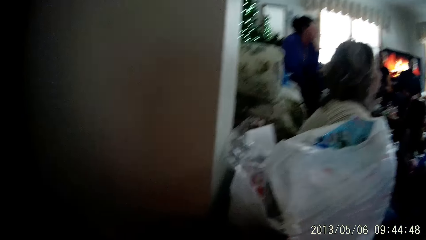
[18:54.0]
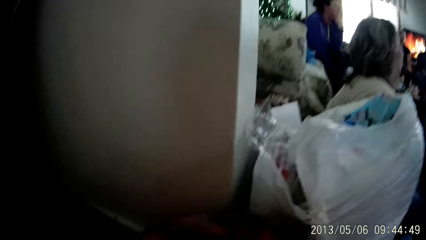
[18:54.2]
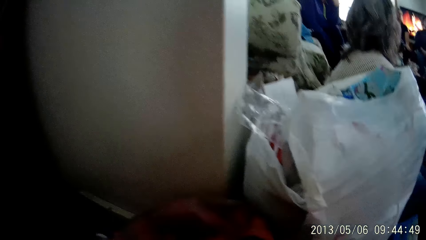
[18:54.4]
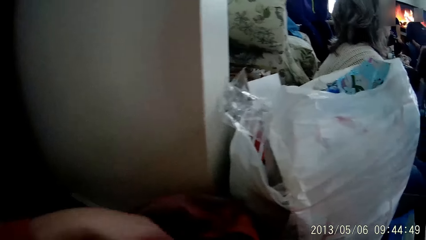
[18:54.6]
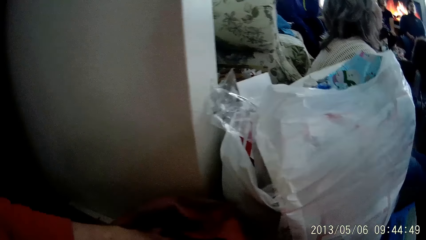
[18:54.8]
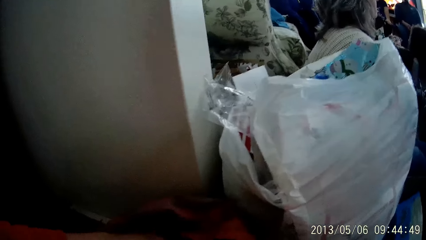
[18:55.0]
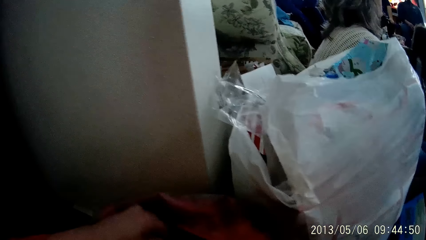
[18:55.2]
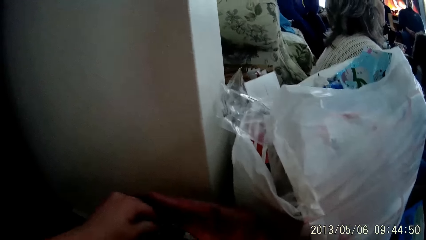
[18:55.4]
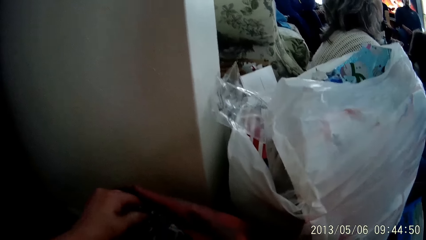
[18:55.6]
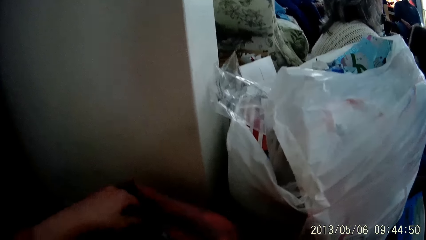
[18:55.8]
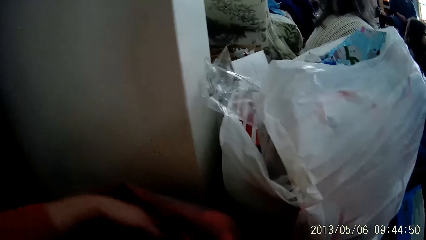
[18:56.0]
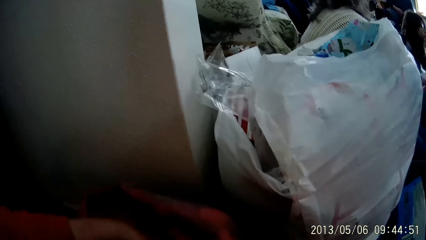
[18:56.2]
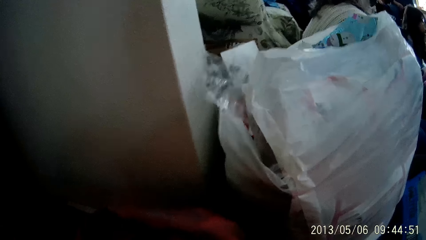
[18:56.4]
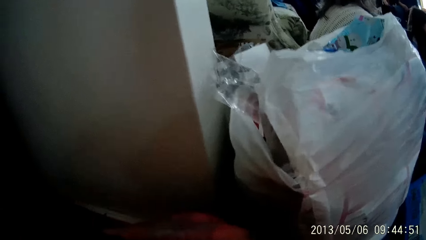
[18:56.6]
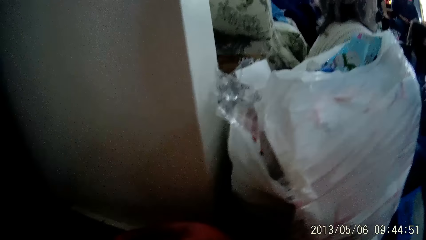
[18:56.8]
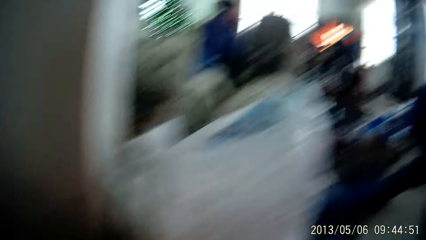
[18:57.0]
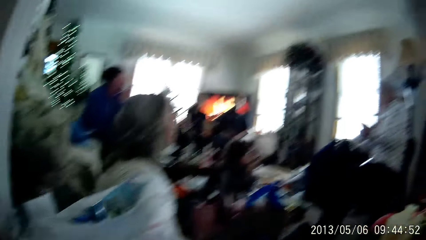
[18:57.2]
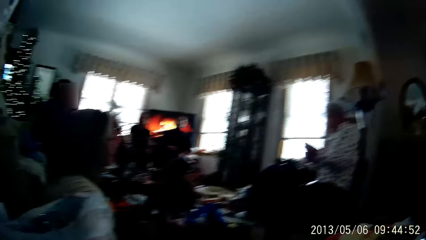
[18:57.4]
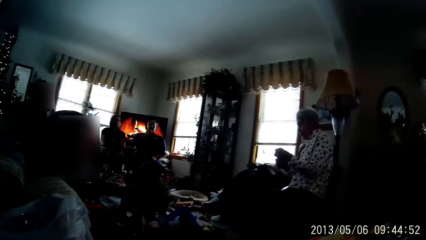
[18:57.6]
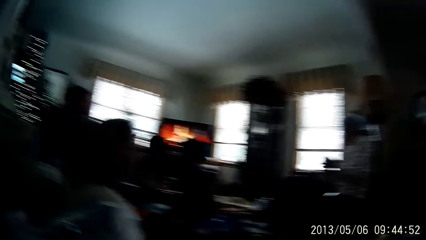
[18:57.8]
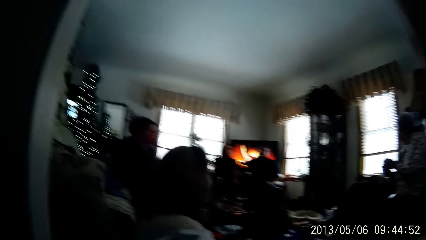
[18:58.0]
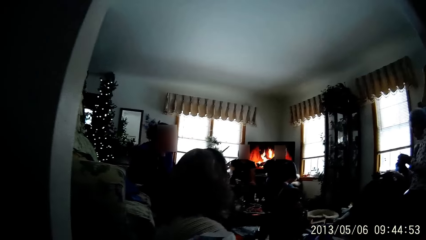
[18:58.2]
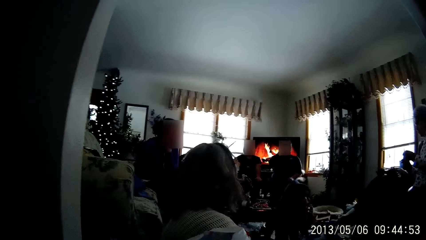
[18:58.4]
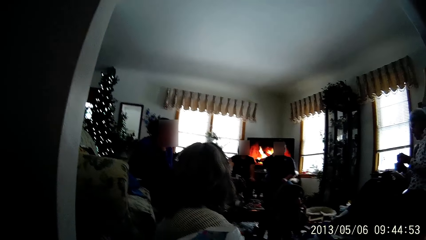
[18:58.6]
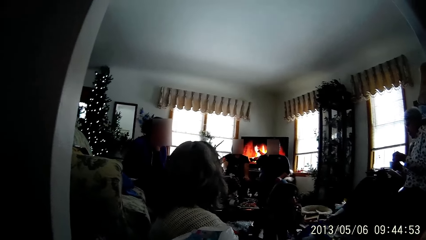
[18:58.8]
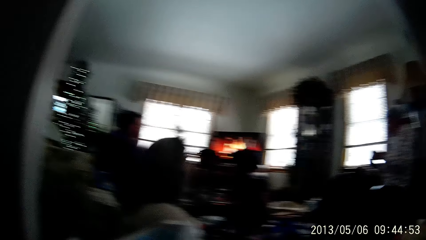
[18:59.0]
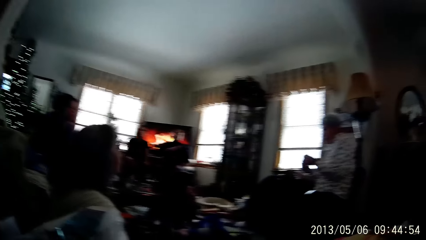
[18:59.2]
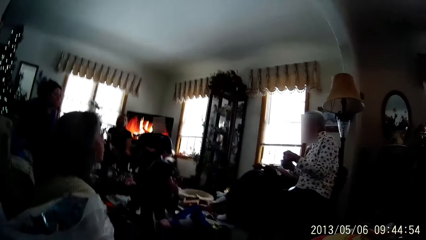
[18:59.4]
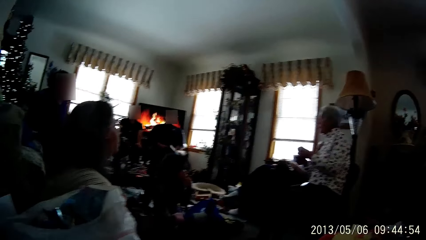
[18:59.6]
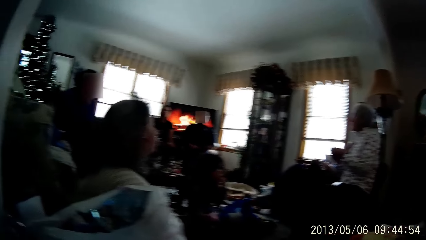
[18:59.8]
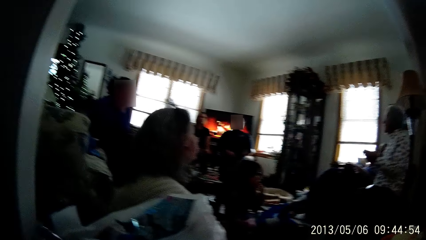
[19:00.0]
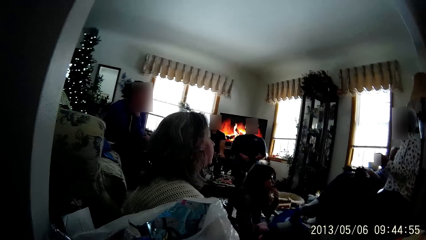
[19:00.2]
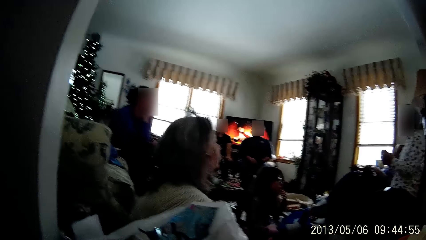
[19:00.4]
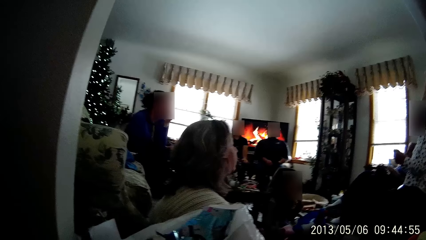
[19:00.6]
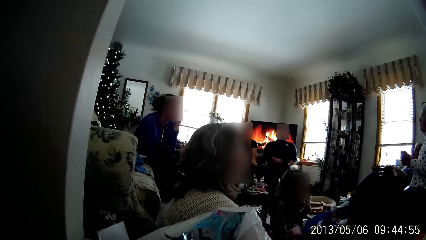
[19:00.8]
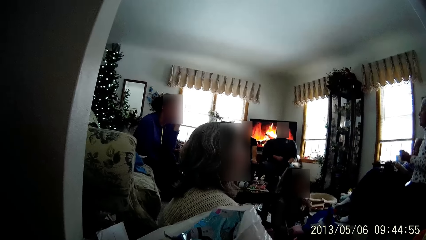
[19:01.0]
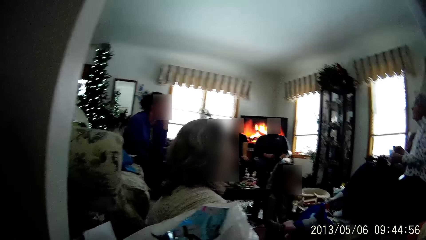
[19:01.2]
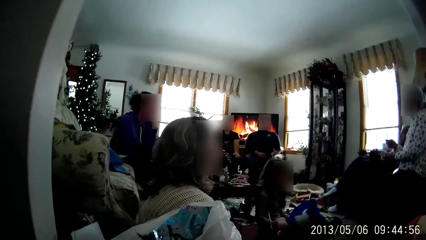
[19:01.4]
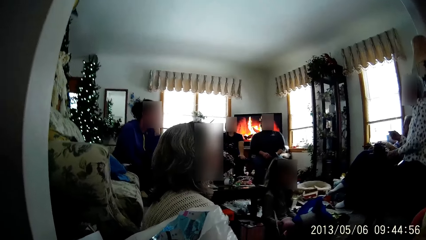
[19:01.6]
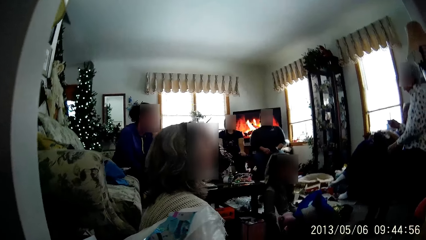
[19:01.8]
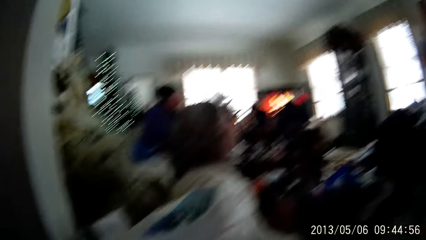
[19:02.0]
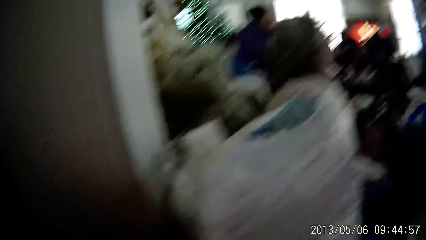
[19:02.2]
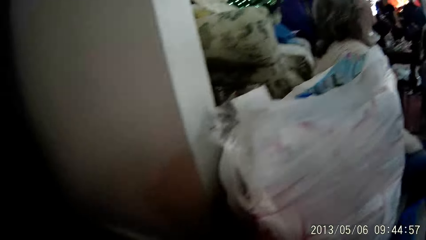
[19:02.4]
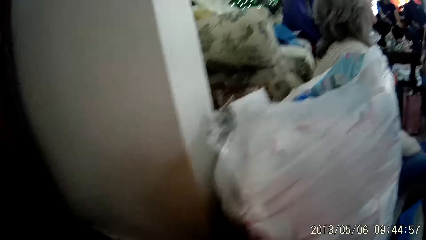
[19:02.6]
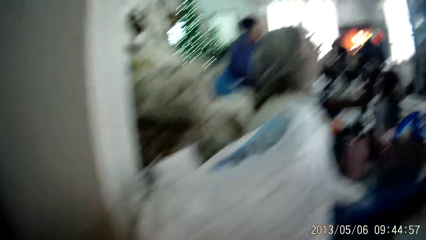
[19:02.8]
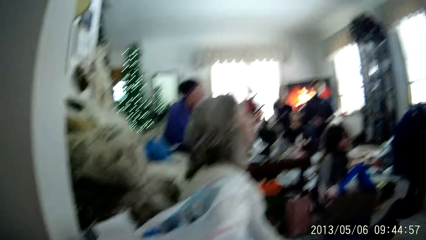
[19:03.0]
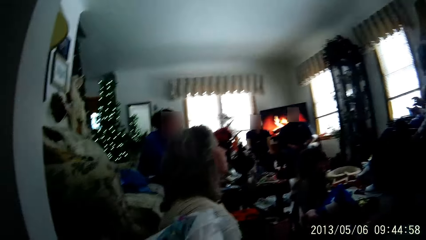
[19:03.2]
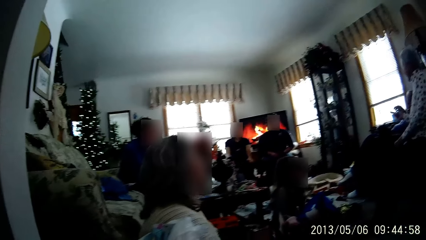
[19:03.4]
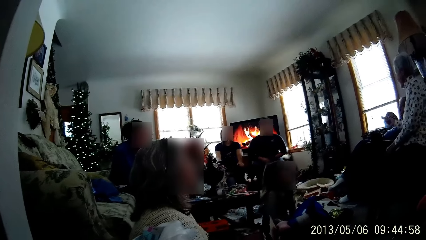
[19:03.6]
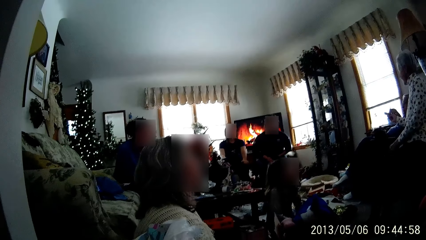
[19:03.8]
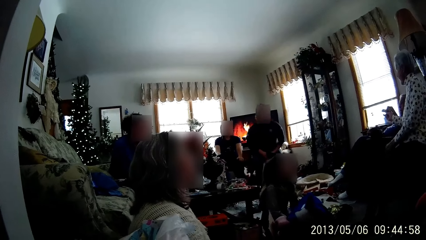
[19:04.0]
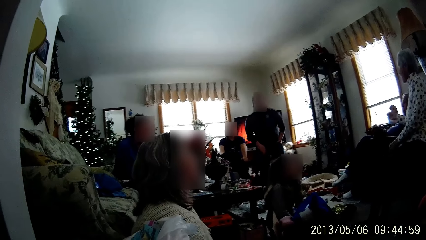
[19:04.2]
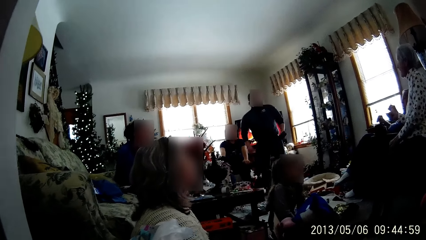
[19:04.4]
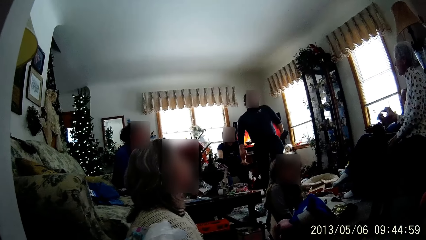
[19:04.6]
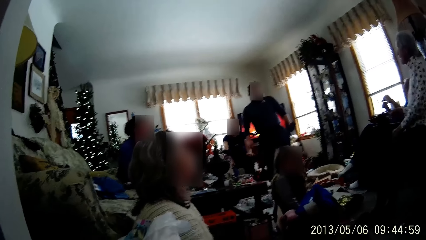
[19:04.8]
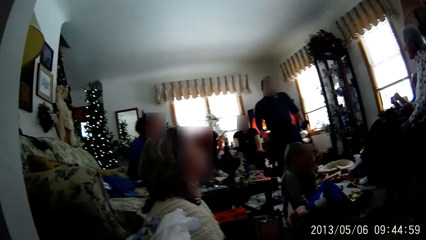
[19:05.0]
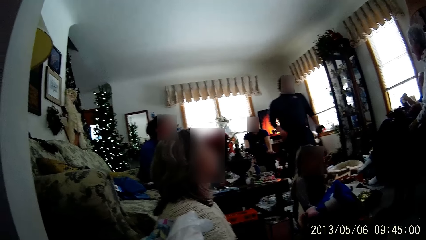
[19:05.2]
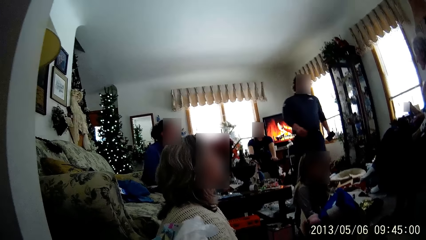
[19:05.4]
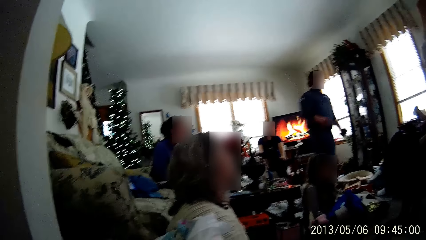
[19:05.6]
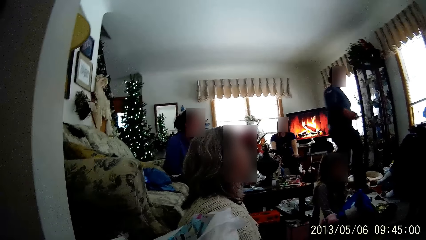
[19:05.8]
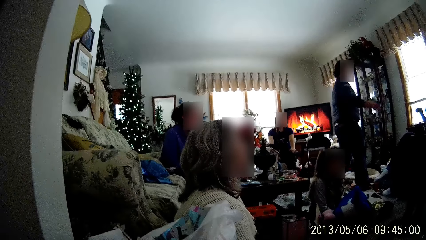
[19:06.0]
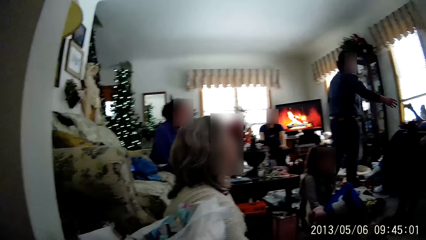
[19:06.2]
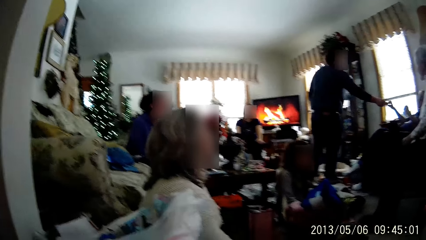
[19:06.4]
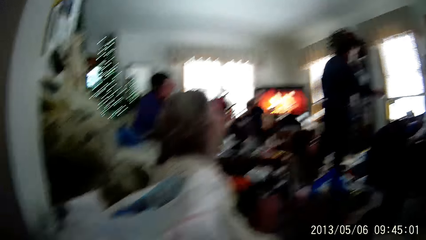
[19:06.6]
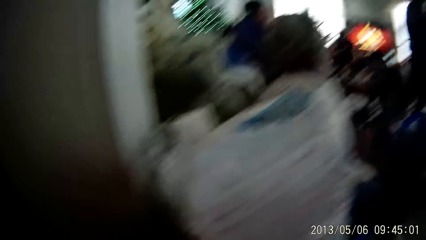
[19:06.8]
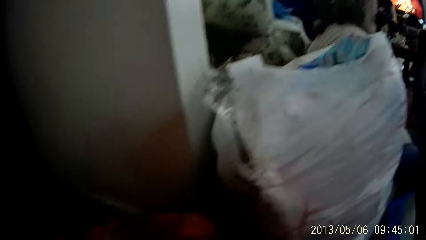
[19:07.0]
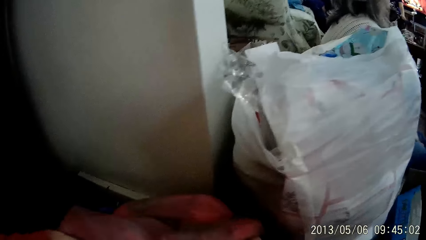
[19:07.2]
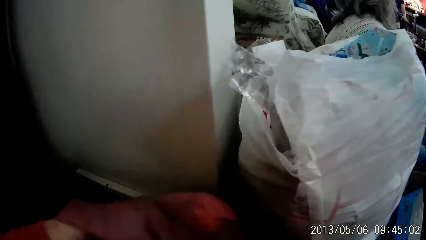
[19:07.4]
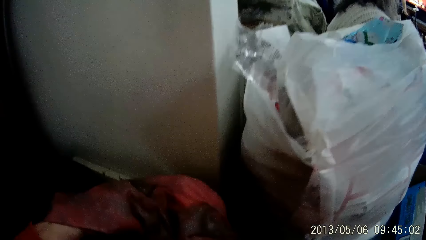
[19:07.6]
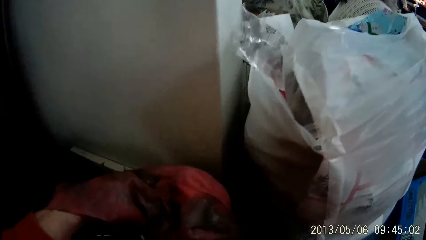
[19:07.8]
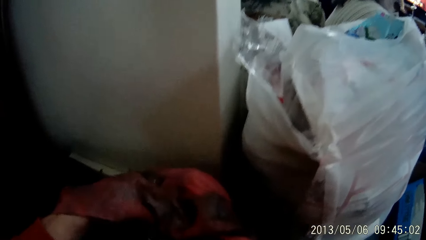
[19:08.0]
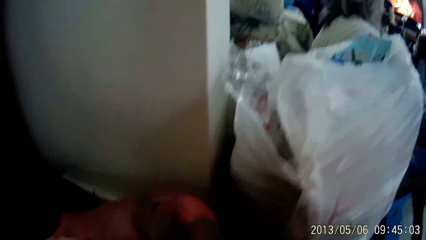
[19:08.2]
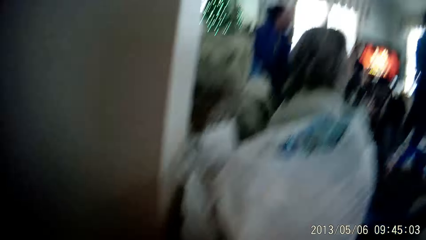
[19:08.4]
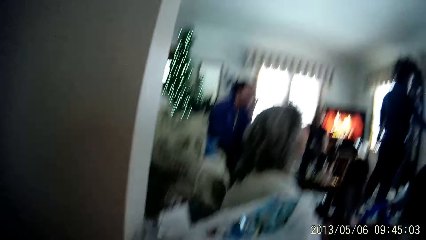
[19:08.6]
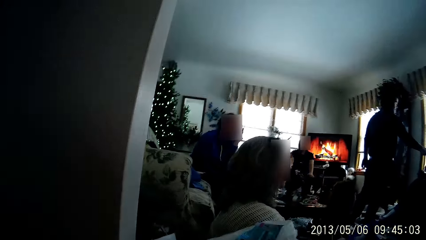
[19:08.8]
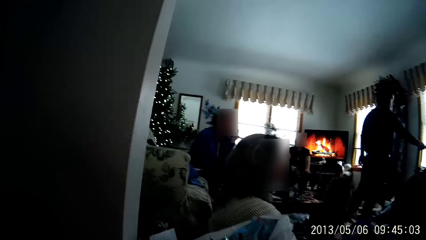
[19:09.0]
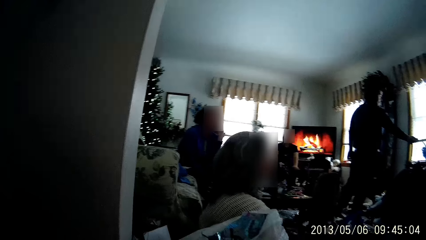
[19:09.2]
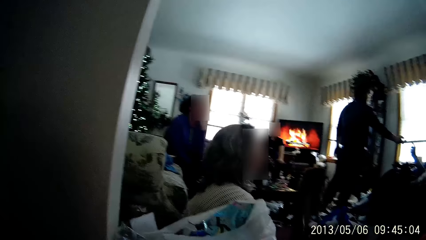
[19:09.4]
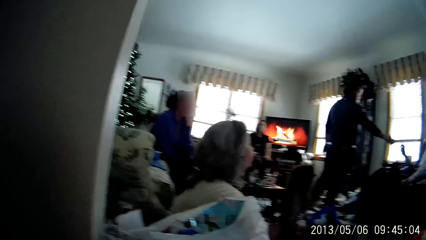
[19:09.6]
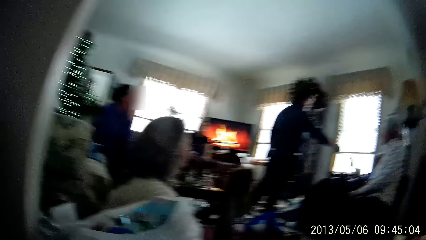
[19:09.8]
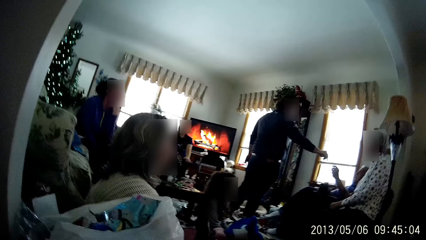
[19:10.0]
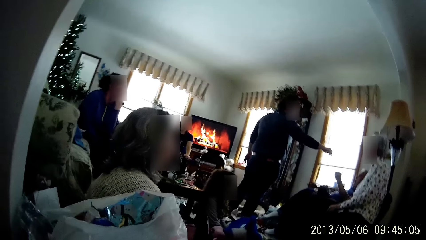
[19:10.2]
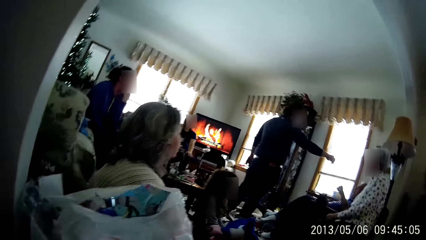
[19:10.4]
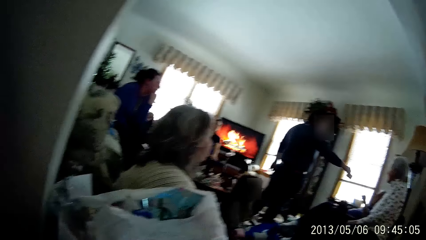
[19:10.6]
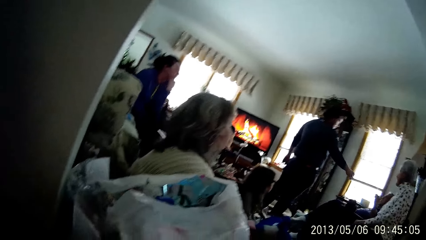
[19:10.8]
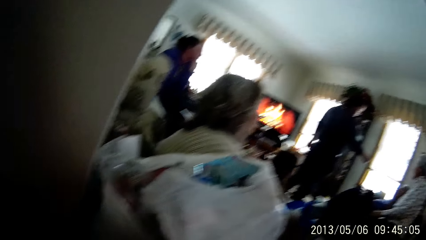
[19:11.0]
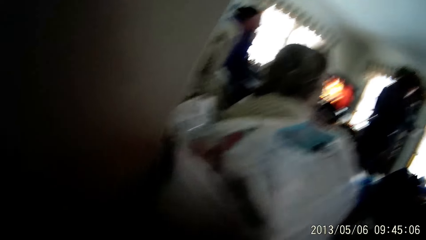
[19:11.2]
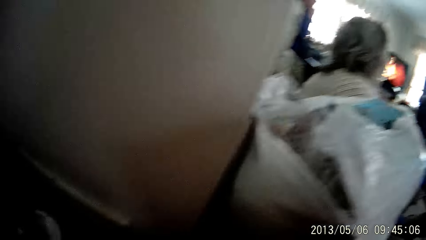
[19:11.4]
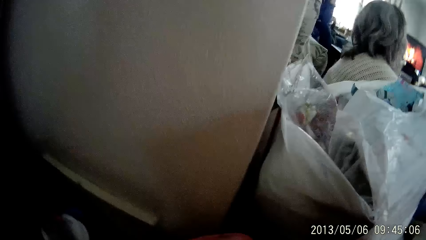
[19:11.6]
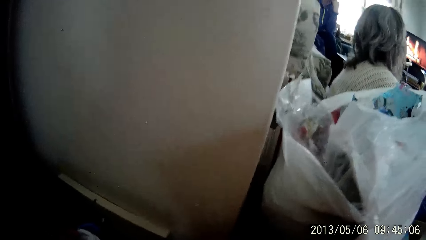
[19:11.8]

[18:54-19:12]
The camera wearer puts her hand into a bag. A person stands up. The person picks something from another person. The camera wearer searches through the bag using her hands.
